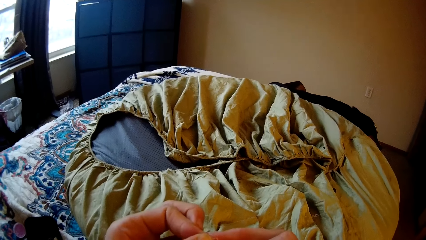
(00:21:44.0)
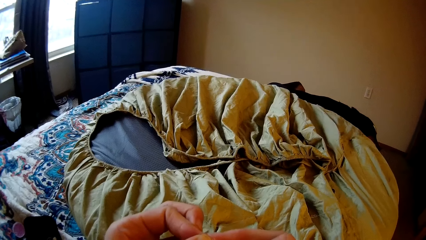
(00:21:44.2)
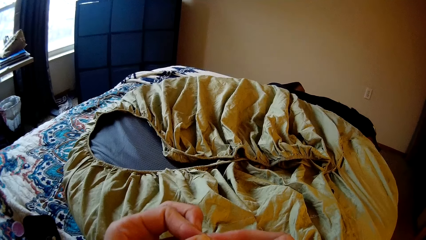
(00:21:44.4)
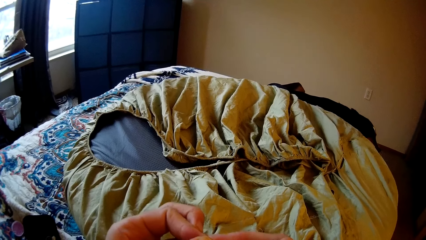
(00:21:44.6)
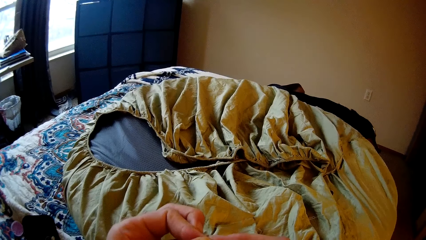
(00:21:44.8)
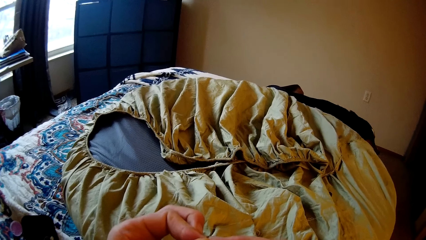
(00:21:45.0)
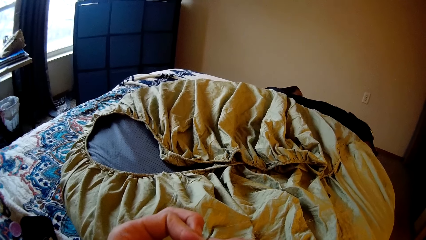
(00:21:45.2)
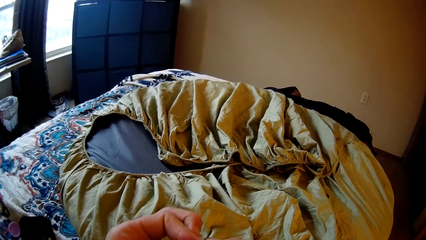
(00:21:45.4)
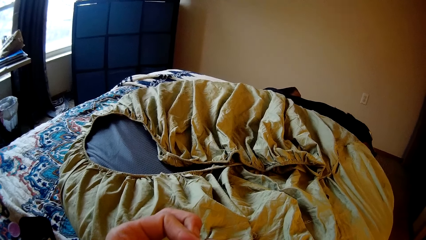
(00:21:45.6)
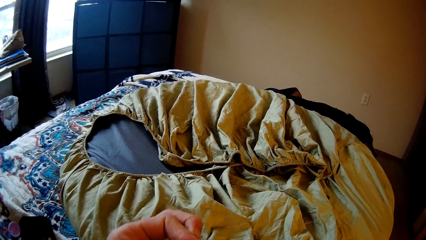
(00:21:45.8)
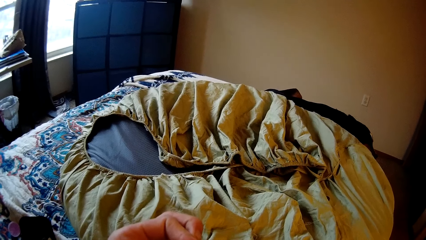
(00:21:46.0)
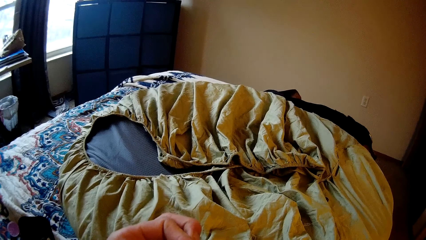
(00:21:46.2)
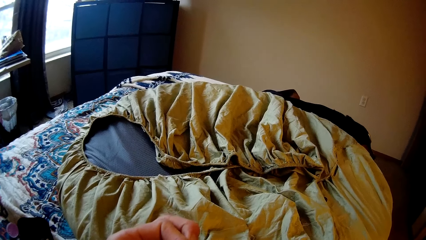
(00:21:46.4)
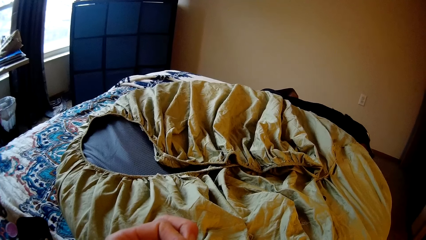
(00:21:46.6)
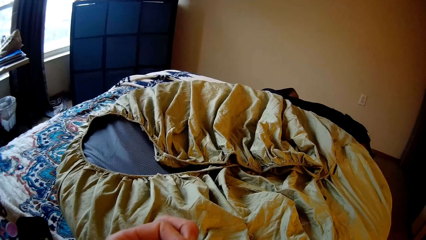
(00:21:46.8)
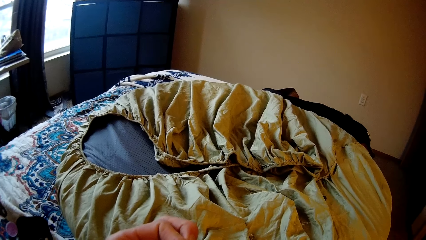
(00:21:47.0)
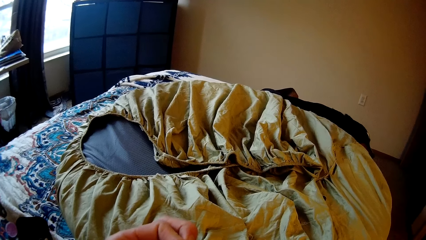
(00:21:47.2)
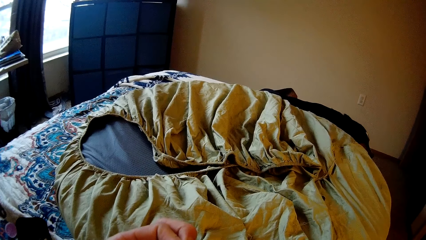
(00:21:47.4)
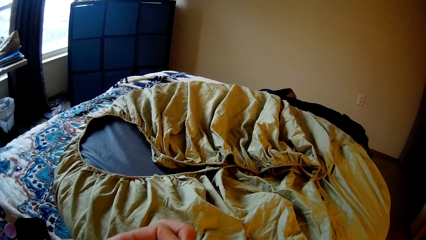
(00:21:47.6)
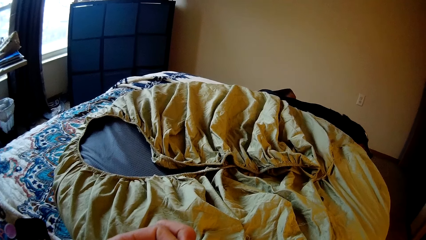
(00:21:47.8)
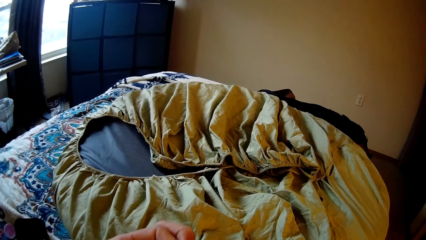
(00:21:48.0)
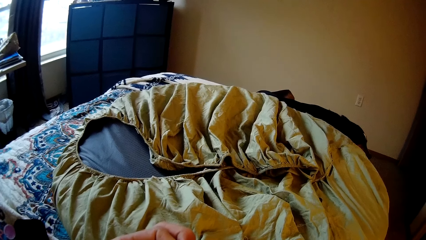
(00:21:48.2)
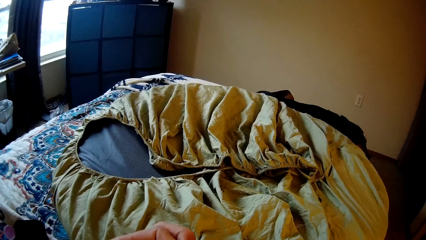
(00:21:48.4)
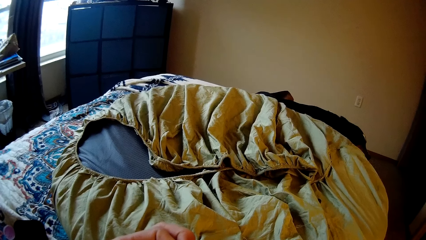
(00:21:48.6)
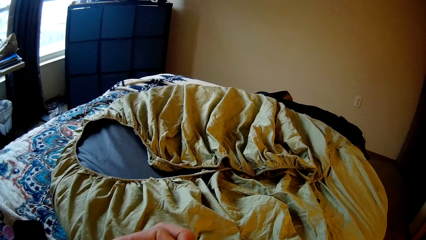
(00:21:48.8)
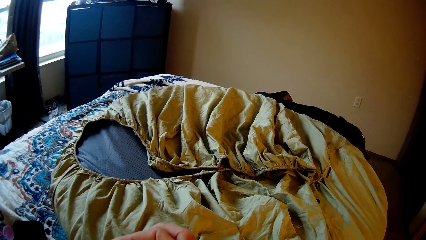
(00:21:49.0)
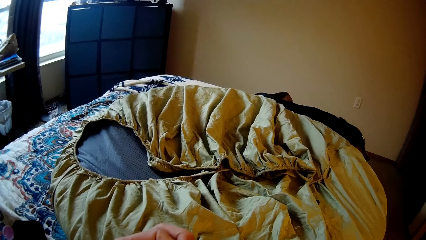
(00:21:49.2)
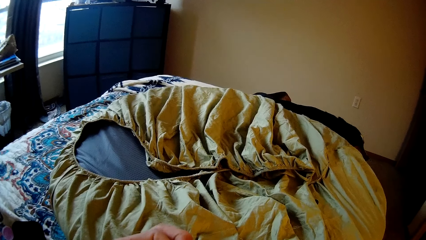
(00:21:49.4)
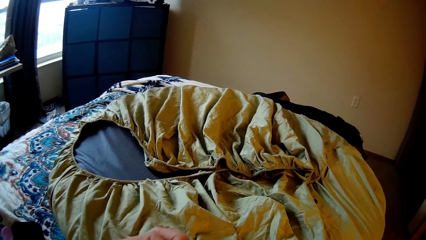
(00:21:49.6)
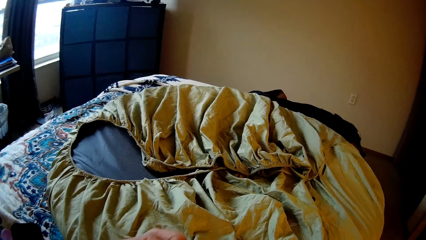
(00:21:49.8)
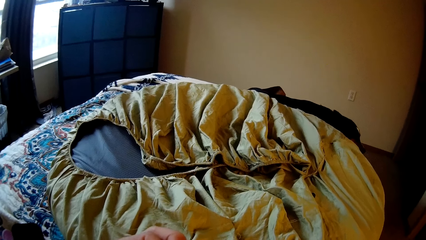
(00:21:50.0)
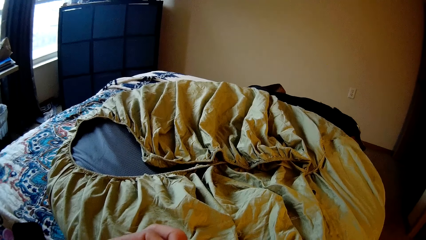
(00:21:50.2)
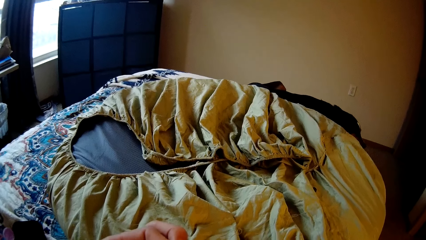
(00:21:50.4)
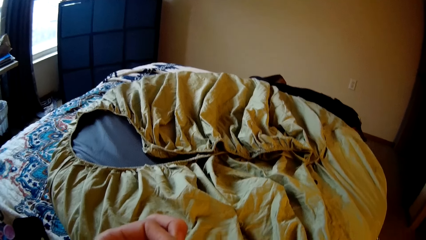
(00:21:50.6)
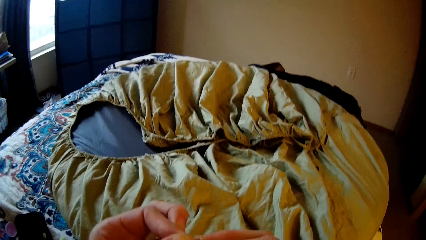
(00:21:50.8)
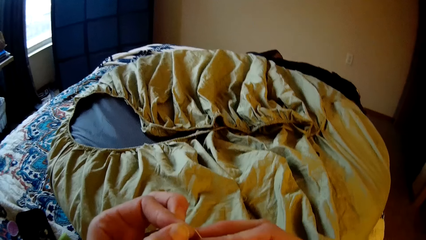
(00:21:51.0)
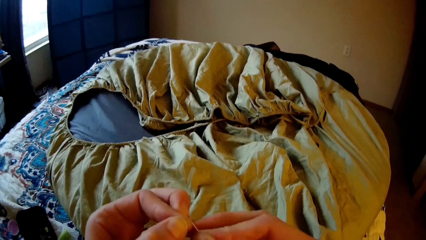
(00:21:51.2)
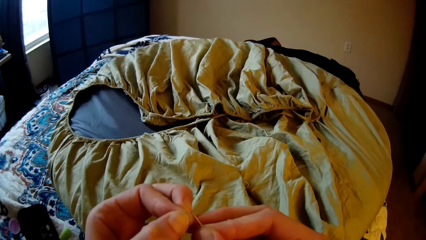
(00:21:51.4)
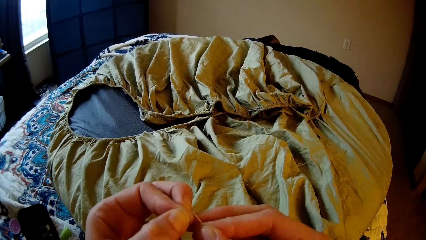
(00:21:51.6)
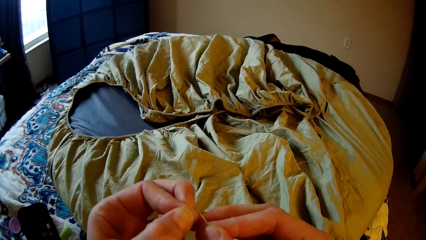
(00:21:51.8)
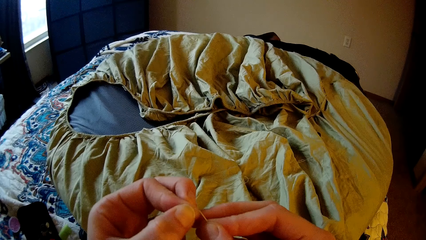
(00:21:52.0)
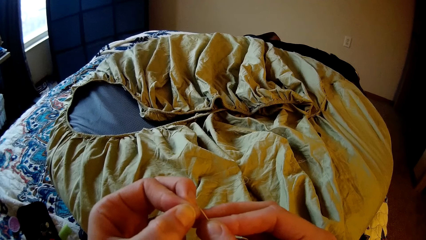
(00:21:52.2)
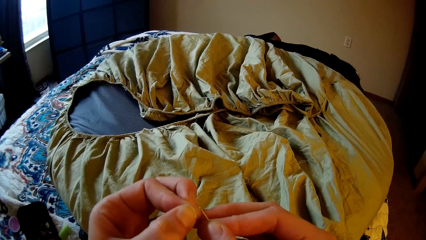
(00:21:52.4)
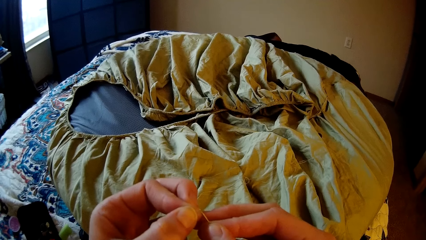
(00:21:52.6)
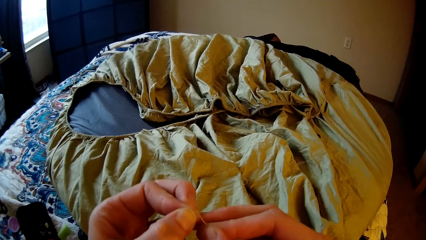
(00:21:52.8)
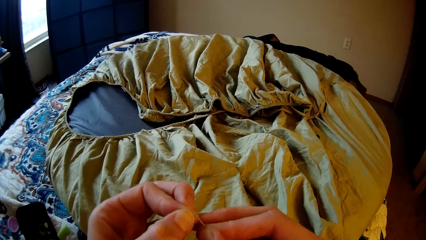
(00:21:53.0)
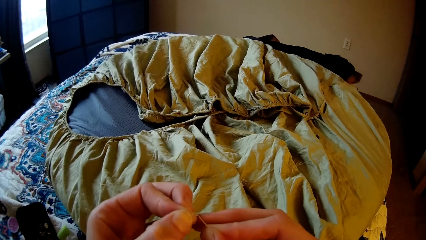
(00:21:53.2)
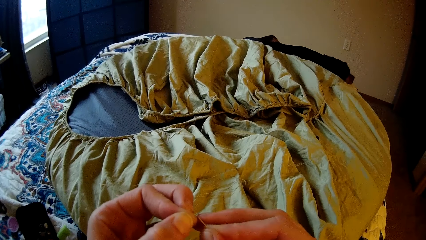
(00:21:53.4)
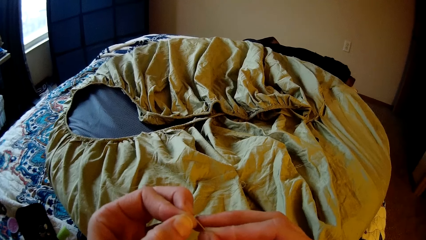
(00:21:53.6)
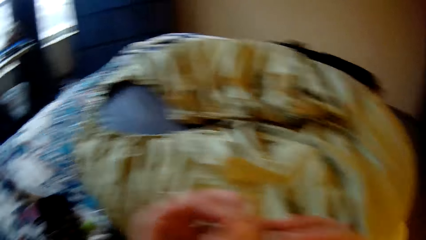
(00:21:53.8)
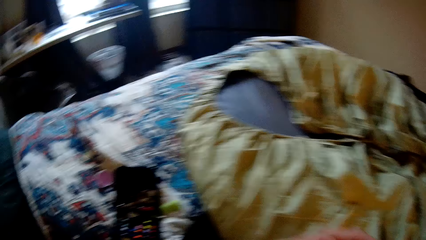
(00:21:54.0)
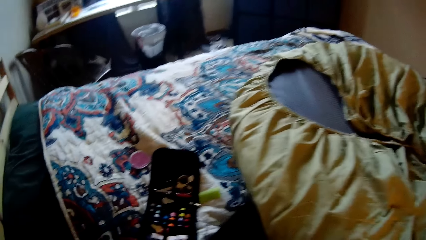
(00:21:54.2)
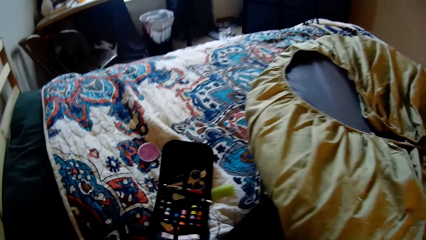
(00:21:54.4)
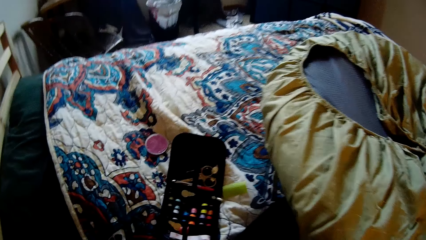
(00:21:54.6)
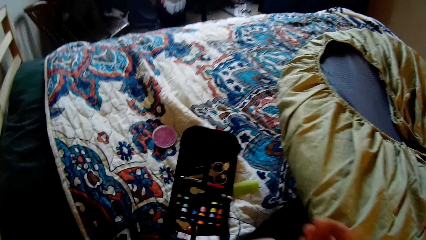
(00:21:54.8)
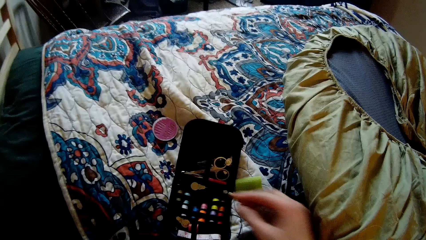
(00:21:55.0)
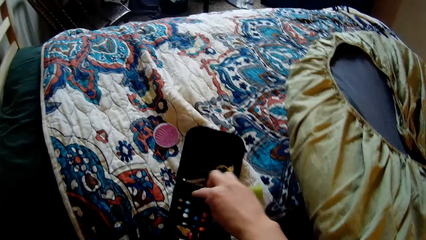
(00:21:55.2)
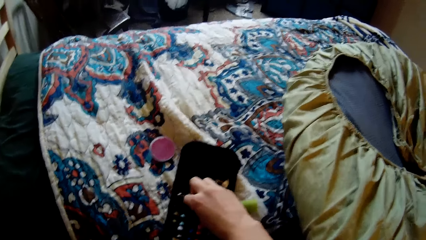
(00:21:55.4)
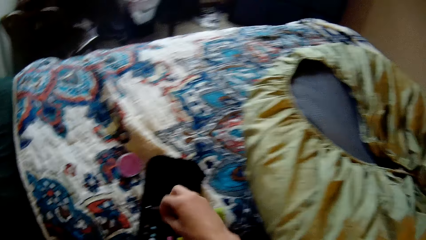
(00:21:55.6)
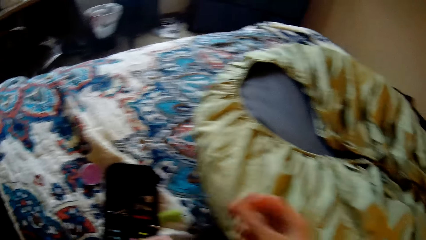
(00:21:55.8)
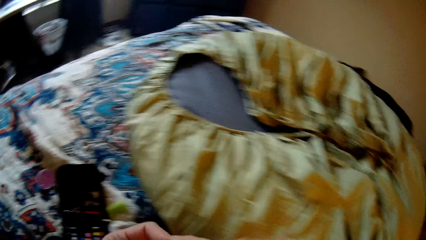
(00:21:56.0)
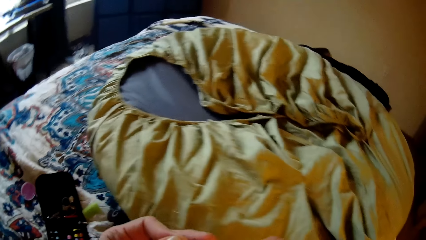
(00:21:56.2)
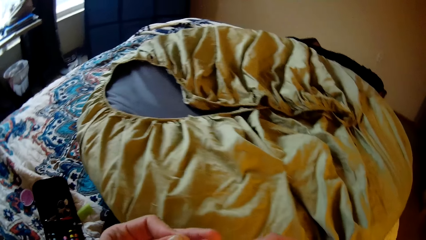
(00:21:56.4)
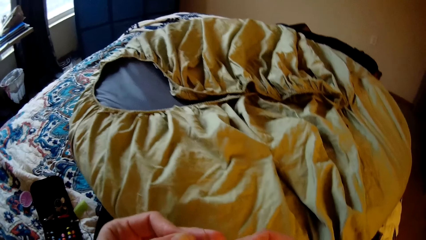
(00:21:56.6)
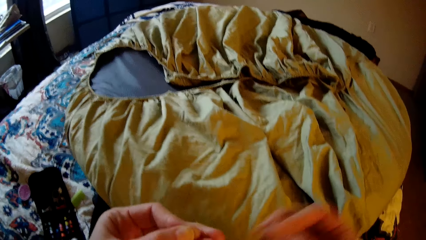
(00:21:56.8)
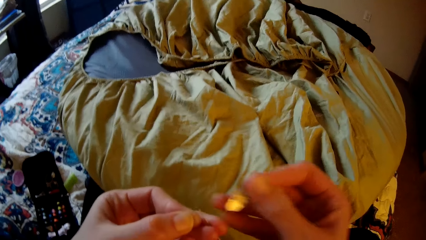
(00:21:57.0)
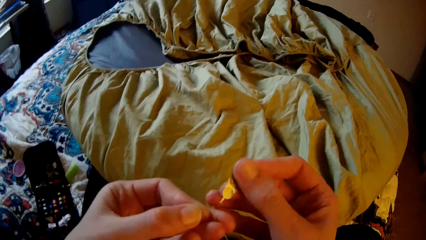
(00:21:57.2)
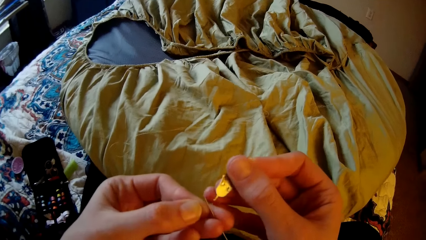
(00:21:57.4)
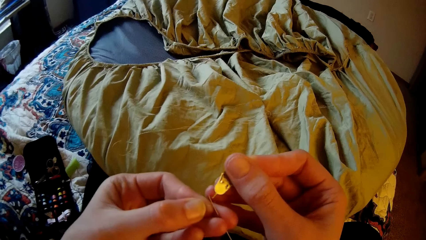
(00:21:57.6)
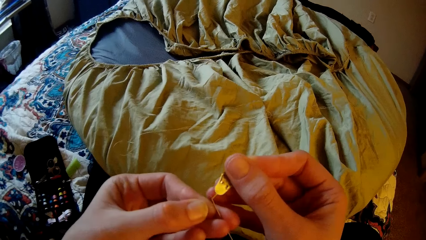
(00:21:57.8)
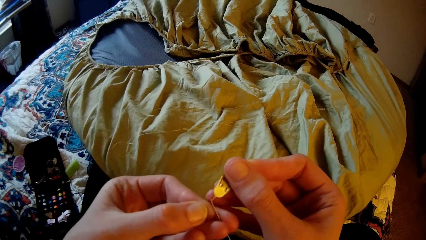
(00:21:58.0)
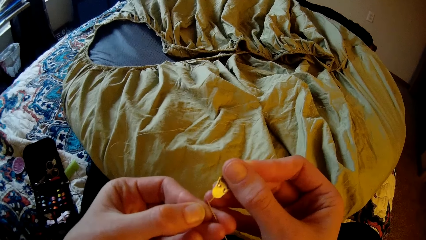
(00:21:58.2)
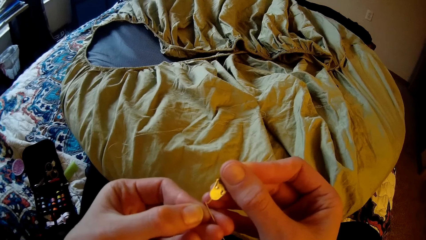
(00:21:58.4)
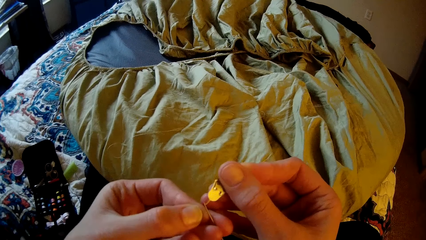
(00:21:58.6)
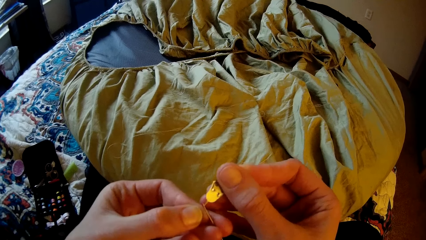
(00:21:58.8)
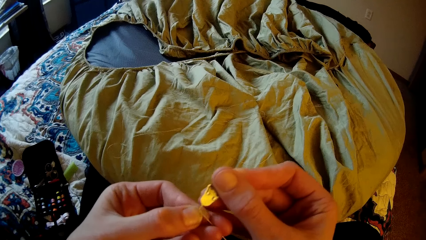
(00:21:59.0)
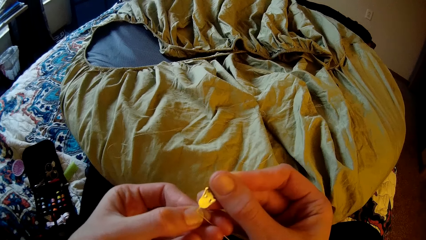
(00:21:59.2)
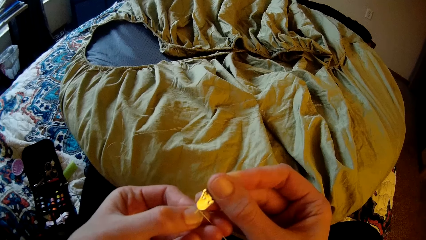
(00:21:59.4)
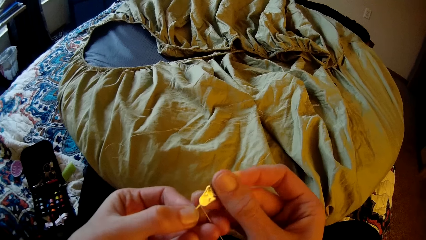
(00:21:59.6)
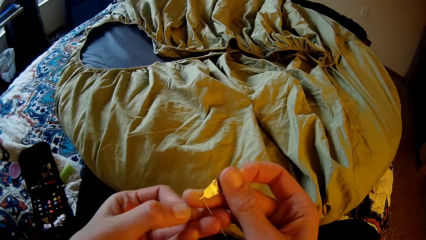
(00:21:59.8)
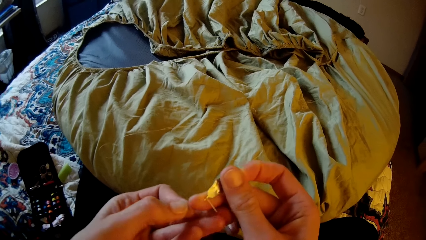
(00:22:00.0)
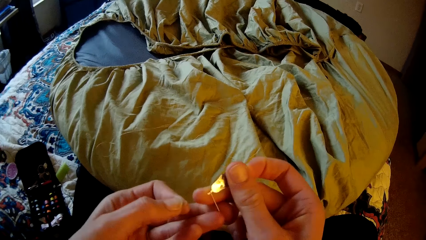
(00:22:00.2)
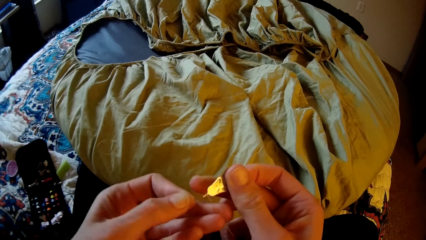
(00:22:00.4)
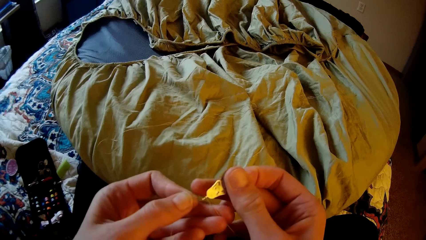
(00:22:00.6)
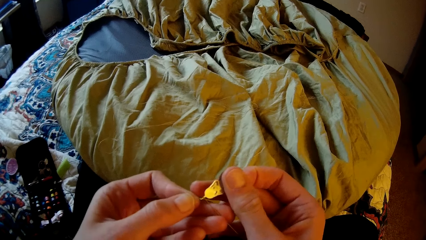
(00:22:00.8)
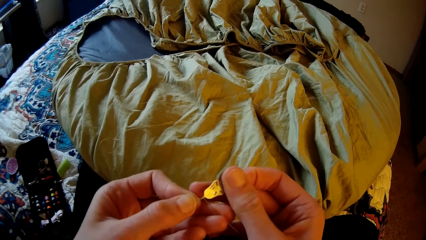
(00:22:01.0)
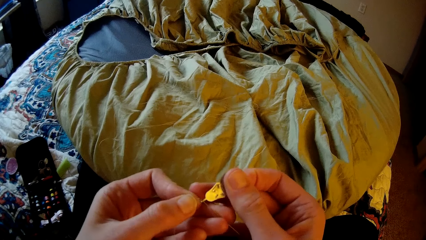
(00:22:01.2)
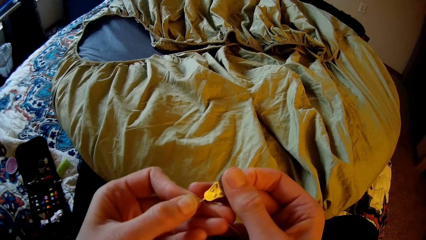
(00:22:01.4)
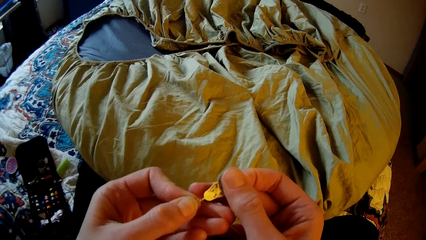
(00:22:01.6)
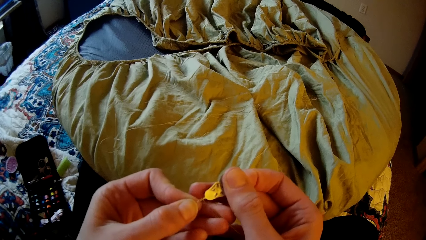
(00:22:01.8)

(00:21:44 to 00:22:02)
The camera wearer takes a pin or needle threader from the purse. They use the pin to slot the thread into the needle.
